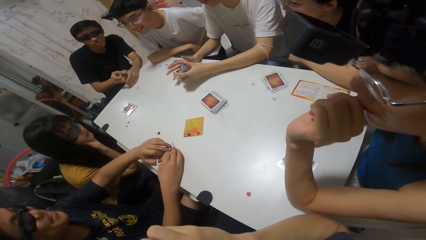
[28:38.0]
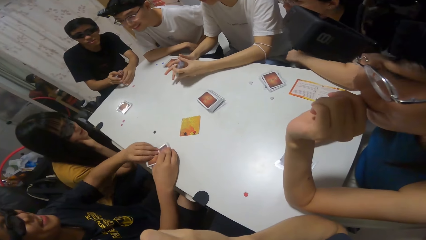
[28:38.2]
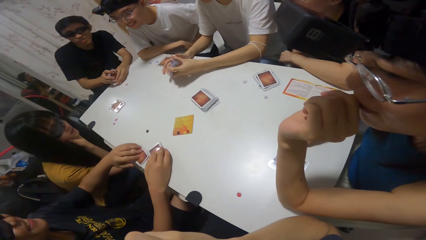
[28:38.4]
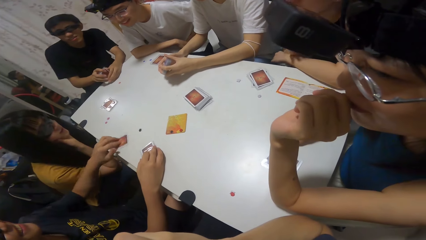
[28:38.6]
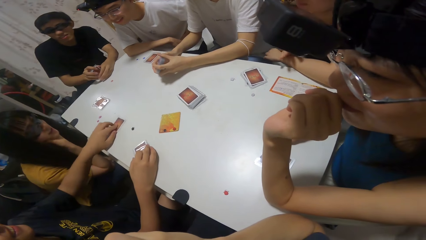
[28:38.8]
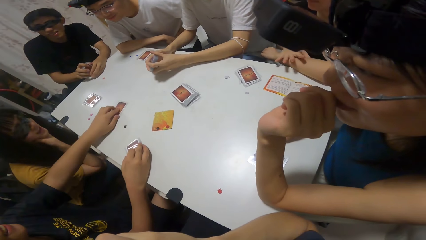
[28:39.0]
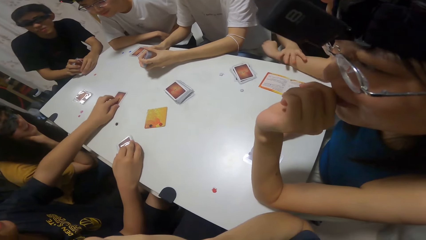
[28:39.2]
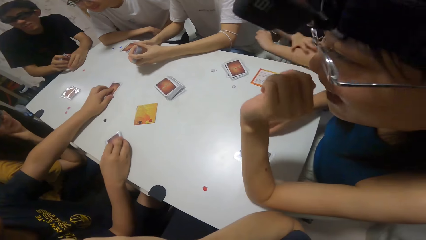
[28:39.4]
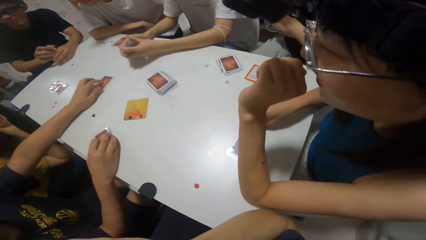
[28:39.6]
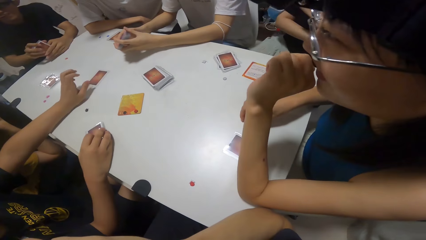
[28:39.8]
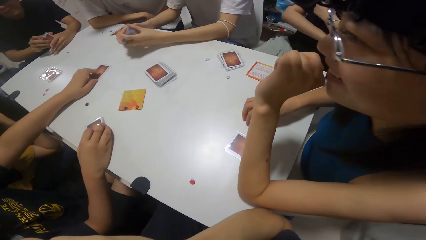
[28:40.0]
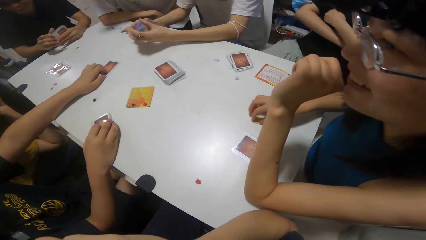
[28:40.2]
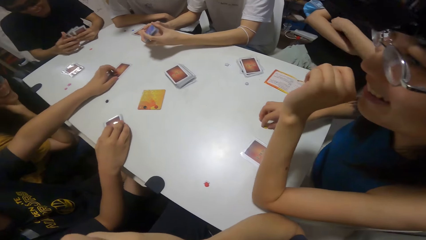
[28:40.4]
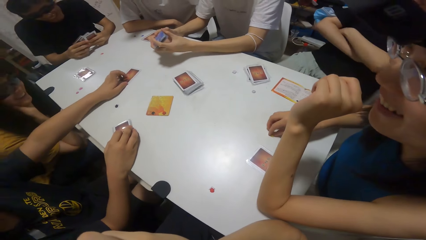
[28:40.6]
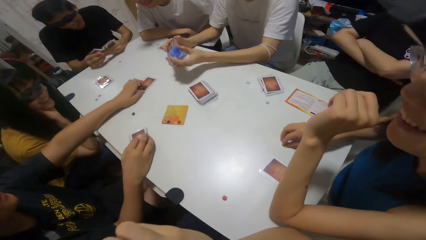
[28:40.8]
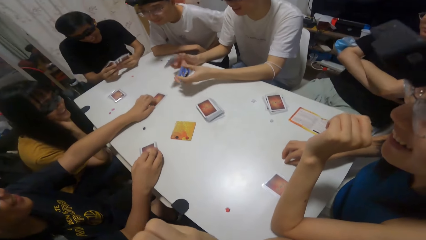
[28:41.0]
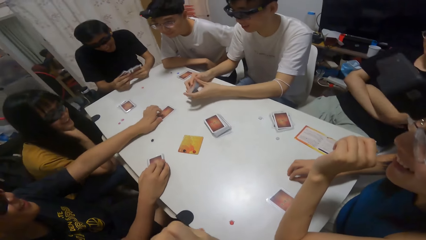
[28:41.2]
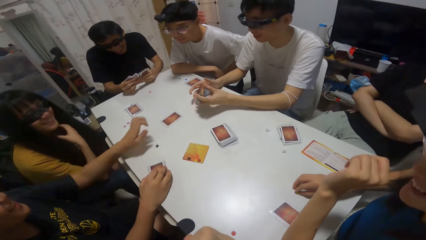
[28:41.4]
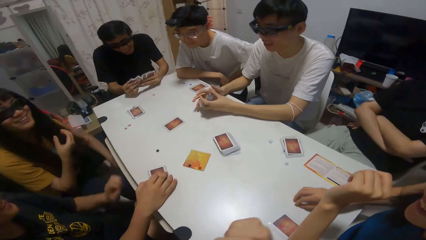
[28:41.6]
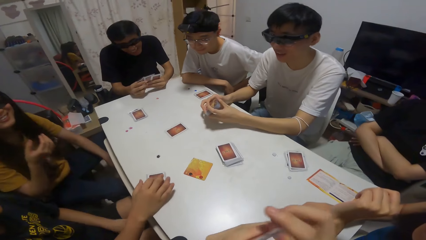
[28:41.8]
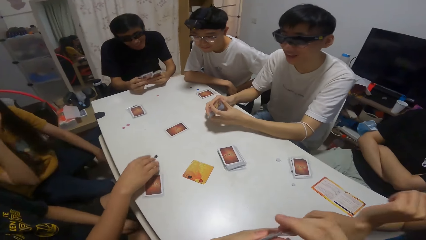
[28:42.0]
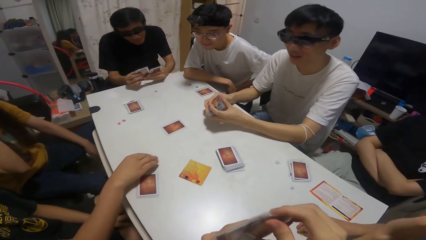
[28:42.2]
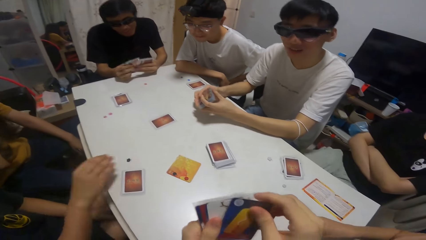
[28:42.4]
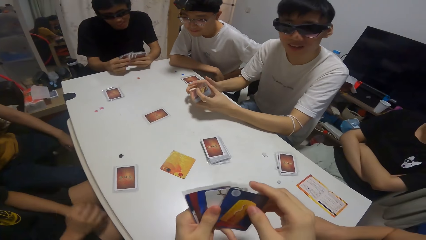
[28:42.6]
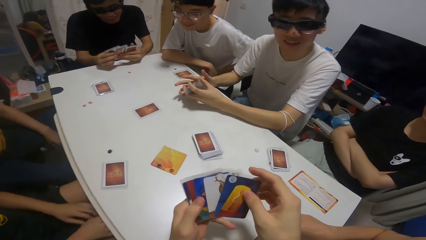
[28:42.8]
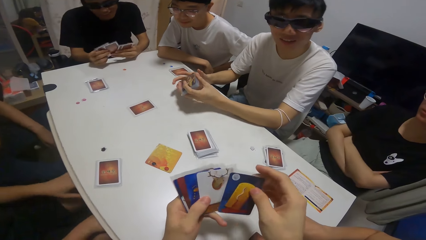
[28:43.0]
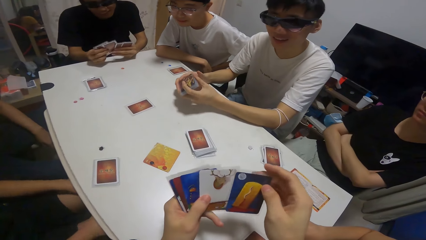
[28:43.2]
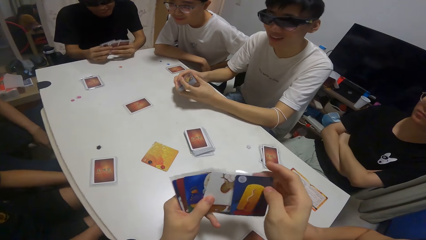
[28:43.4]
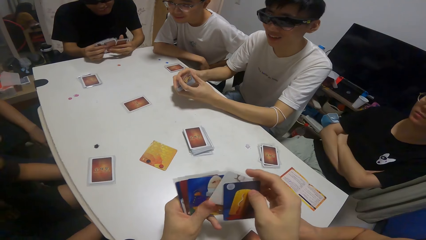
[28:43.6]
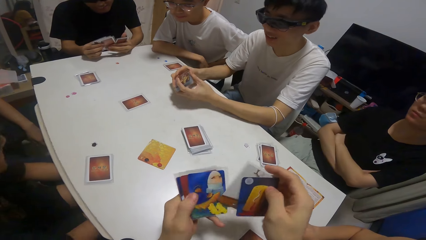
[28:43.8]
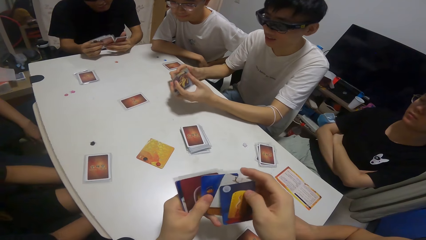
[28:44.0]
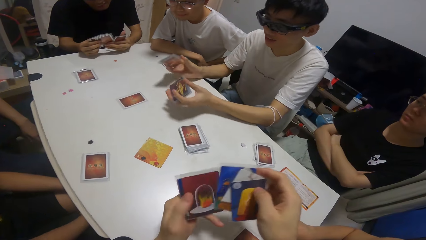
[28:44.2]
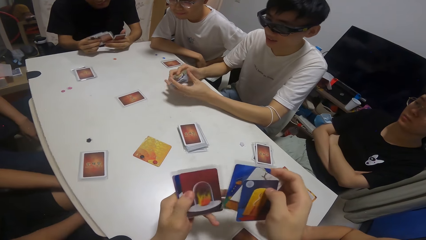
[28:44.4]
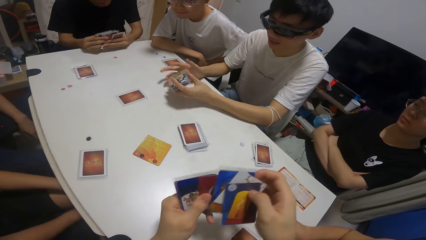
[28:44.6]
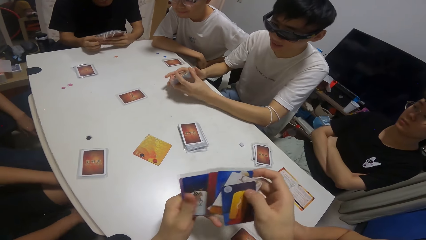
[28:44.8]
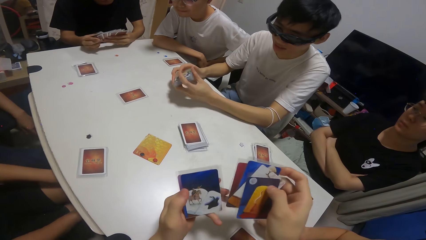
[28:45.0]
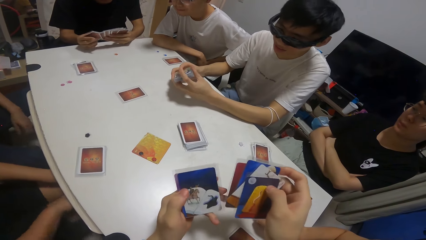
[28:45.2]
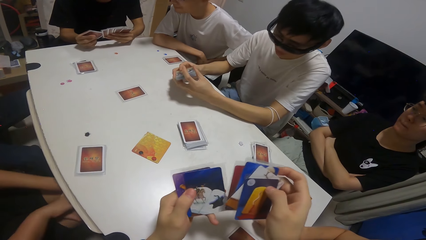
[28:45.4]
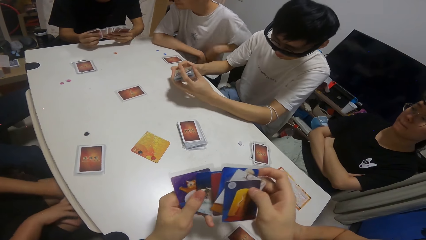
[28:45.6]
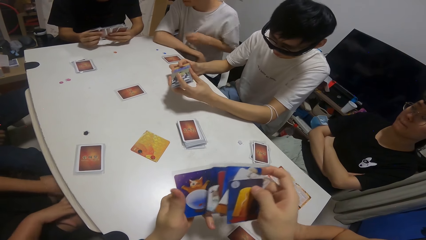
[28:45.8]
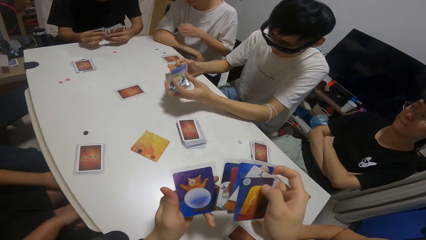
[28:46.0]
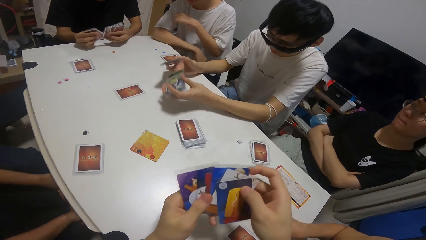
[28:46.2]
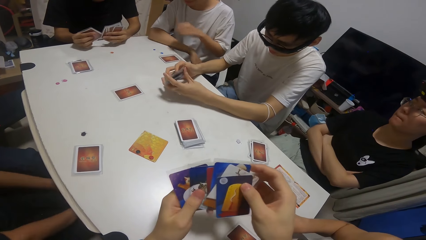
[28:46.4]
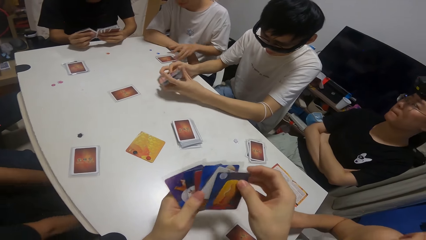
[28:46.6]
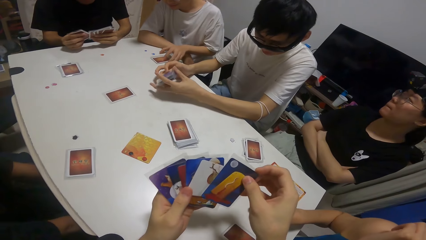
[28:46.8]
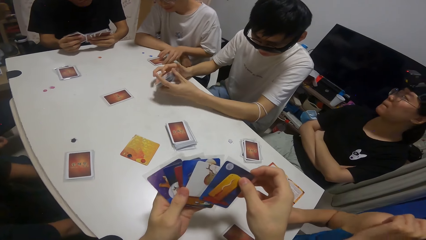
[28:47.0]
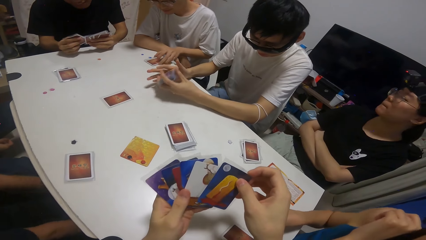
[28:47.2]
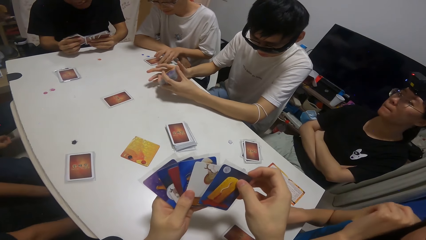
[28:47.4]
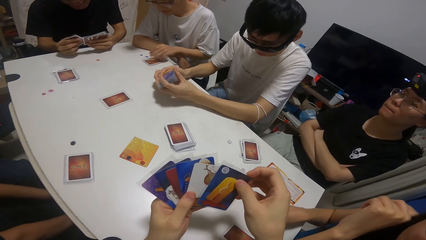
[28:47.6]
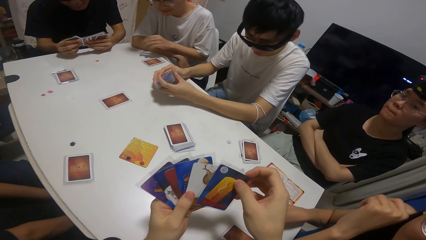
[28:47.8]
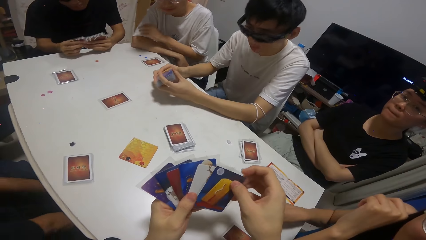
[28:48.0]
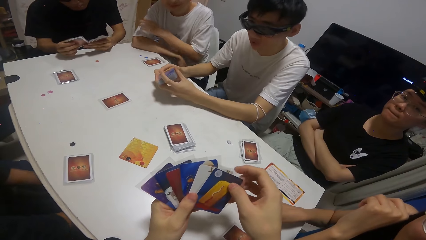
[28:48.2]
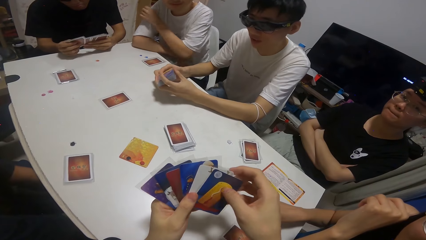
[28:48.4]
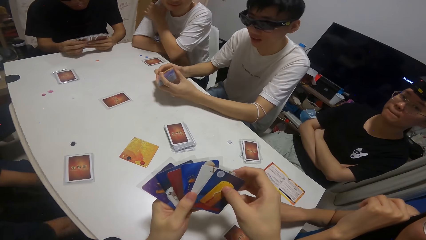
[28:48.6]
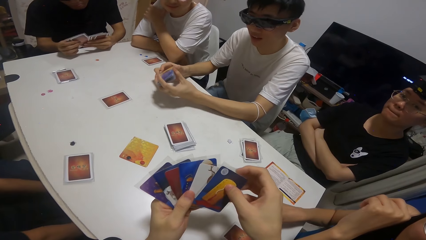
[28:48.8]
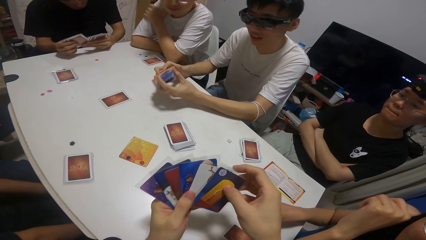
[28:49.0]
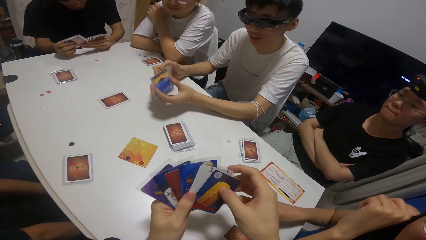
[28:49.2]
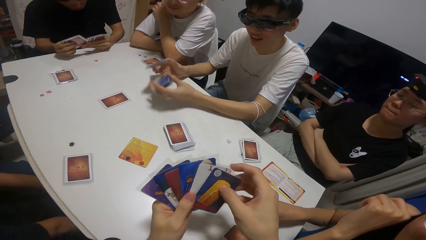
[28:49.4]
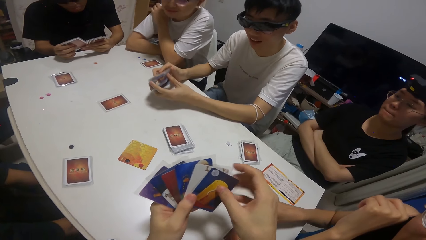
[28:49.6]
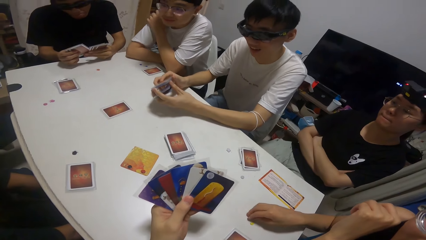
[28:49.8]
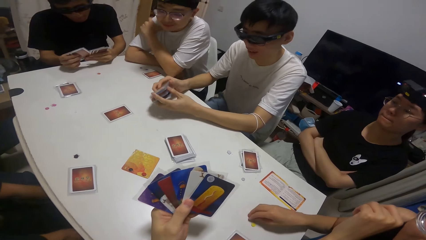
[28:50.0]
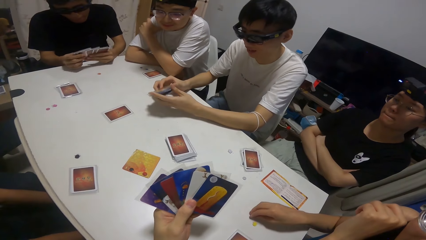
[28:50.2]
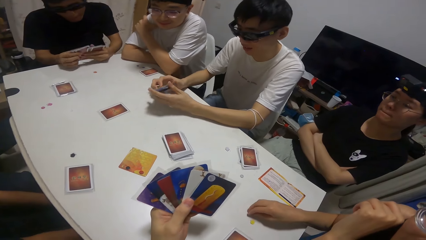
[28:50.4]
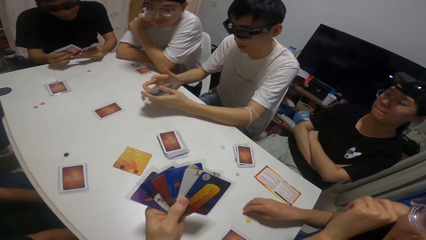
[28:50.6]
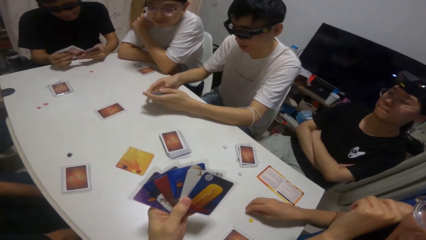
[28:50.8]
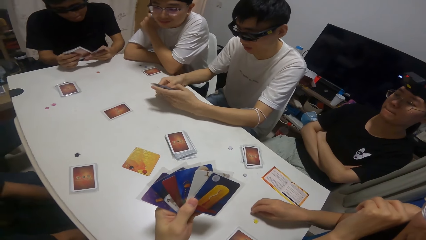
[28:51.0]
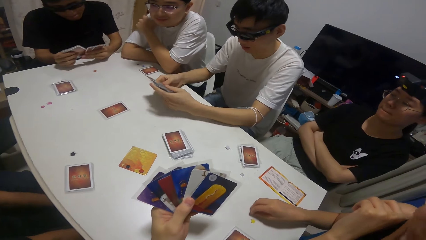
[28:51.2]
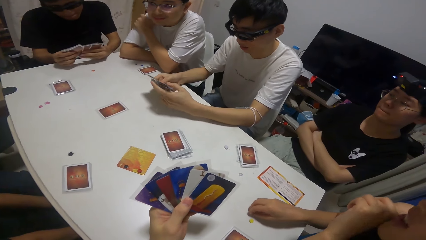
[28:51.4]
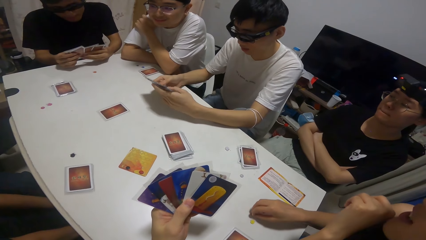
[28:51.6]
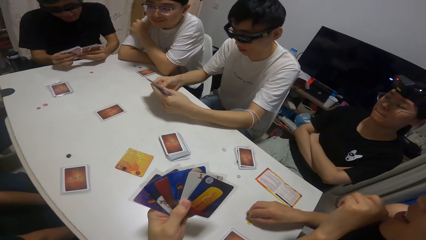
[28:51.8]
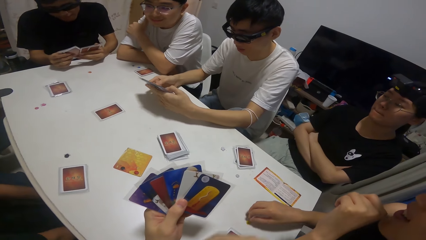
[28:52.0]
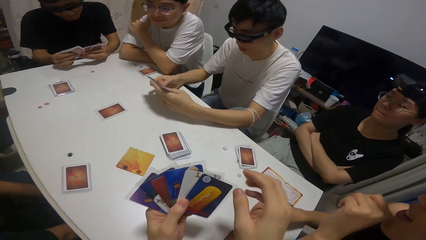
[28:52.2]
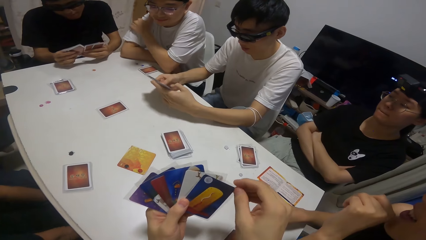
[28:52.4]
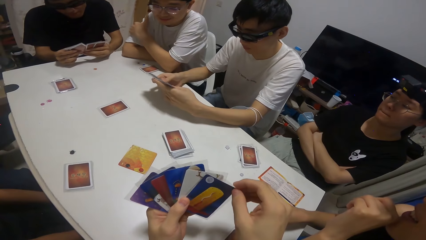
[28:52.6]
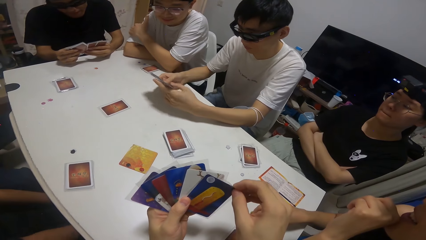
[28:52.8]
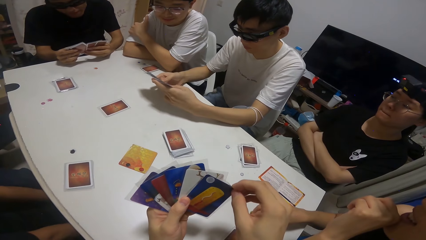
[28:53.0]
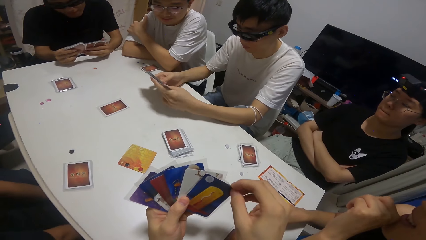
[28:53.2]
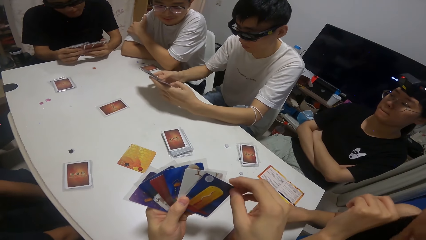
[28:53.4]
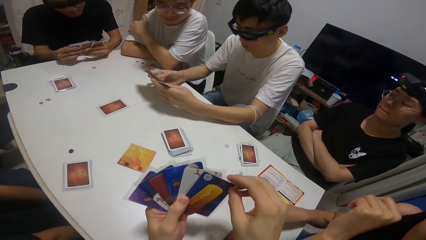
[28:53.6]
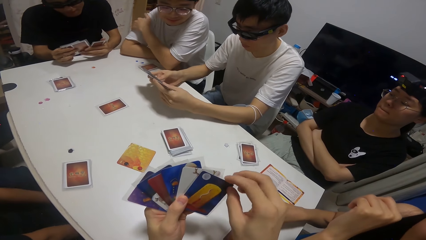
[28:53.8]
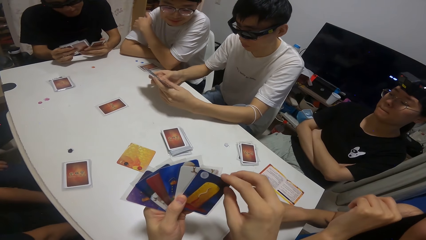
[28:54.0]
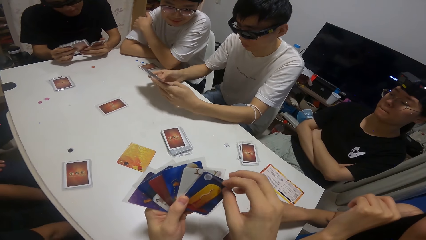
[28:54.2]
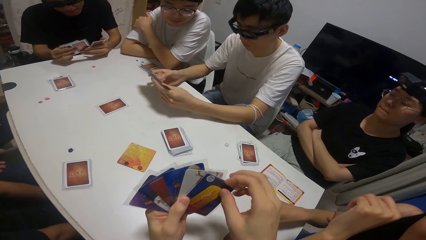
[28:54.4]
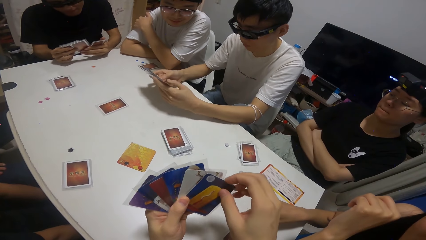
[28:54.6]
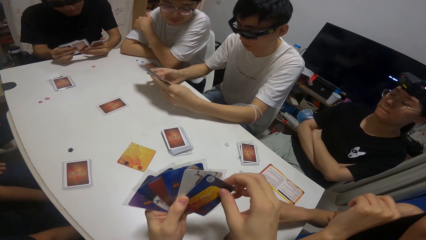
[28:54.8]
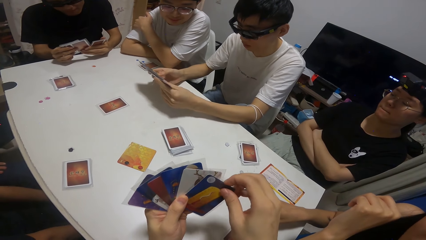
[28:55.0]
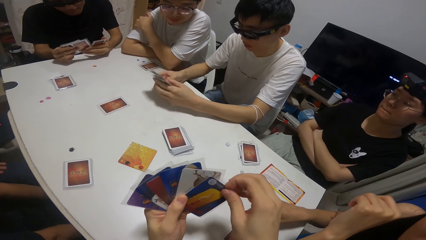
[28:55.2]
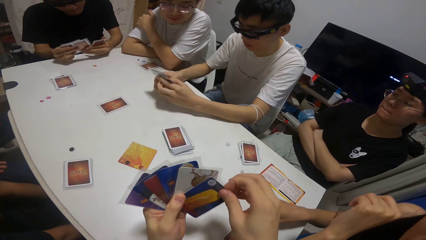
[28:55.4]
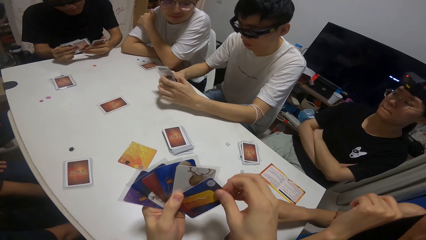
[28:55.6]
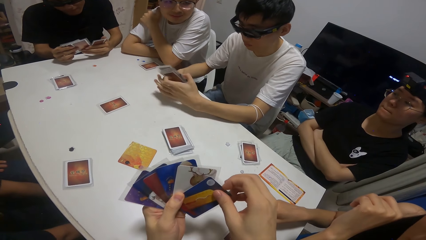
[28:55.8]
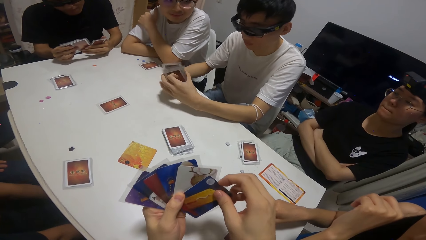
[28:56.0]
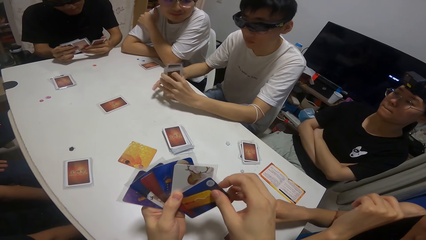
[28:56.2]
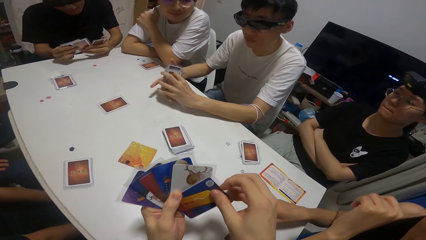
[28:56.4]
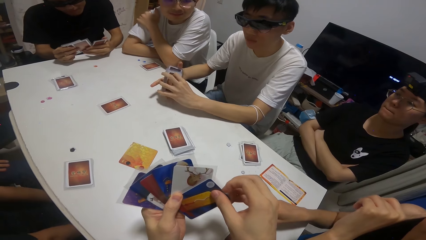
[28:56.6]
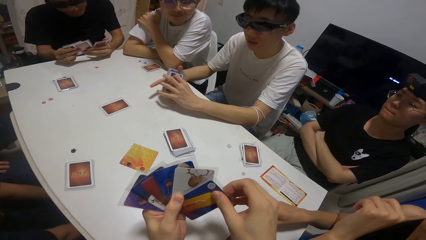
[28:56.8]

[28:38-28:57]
A boy drops a card on the table. A person moves cards on the table. The boy moves a sticker on the table with his right hand. The camera wearer shuffles cards on the table. Another person shuffles cards on the table.
